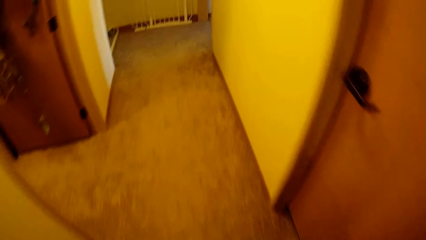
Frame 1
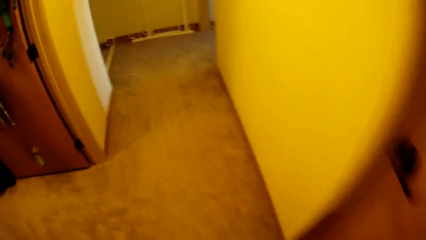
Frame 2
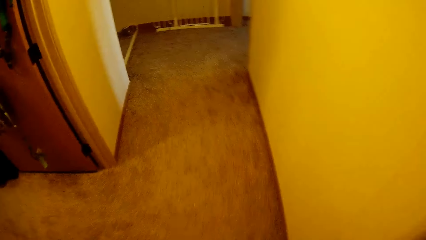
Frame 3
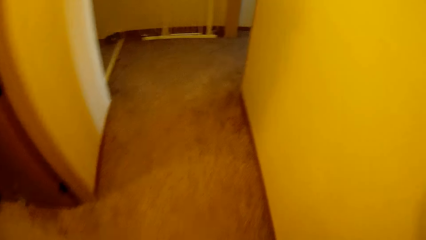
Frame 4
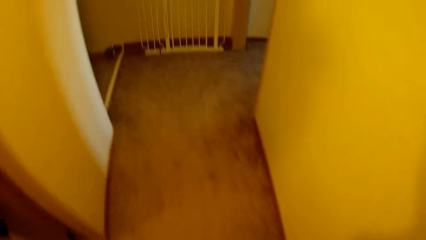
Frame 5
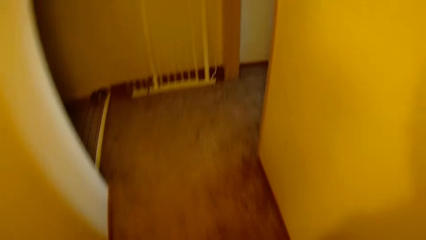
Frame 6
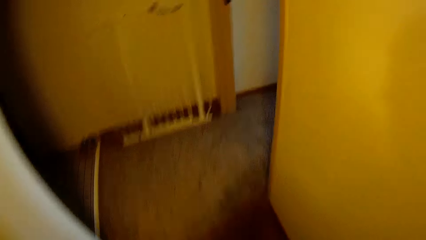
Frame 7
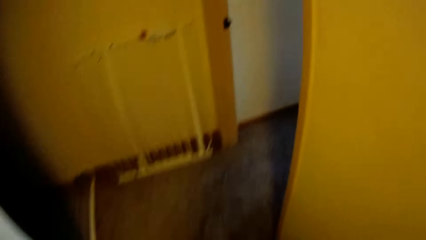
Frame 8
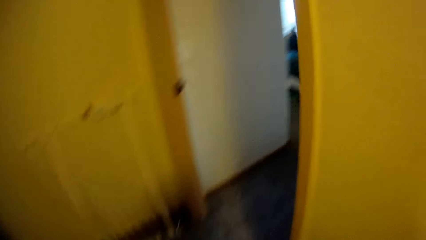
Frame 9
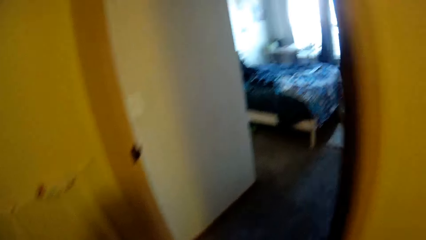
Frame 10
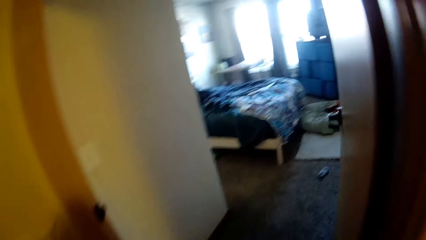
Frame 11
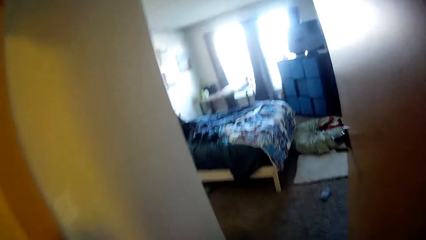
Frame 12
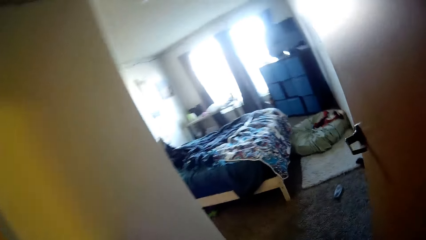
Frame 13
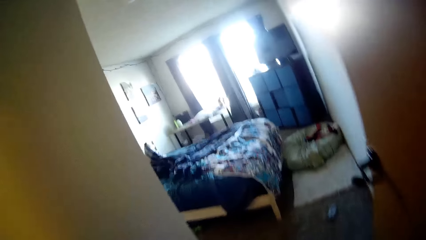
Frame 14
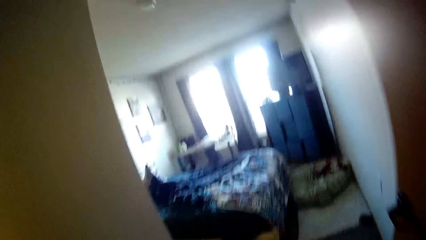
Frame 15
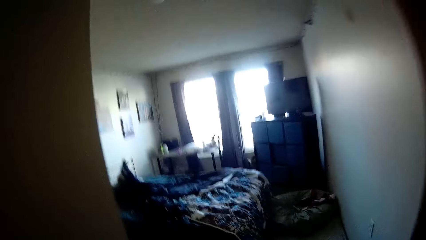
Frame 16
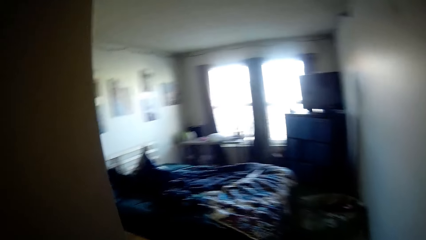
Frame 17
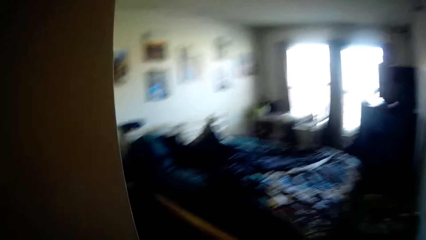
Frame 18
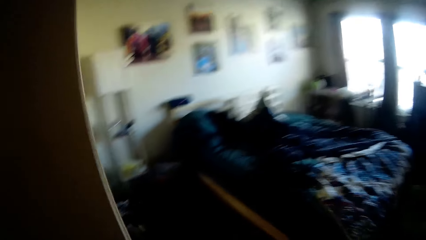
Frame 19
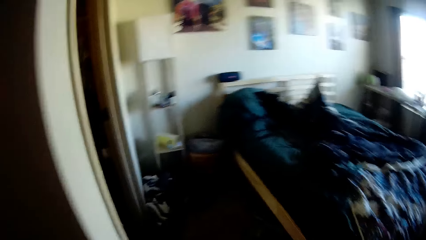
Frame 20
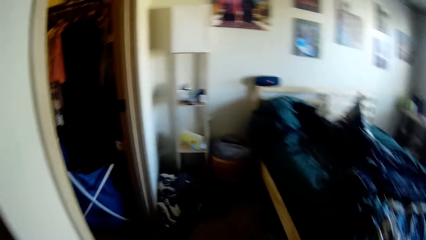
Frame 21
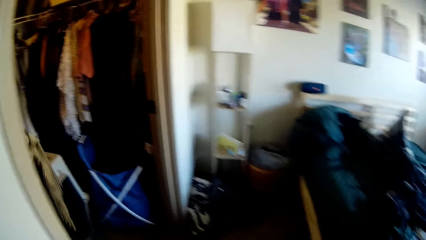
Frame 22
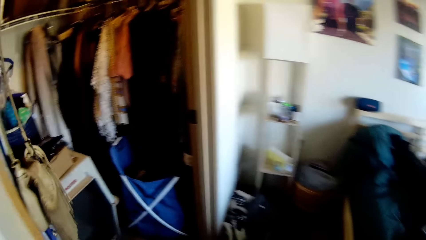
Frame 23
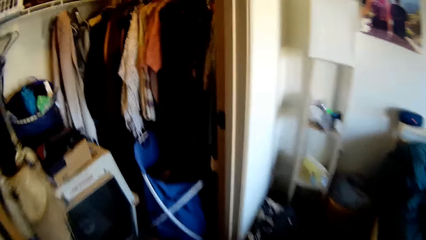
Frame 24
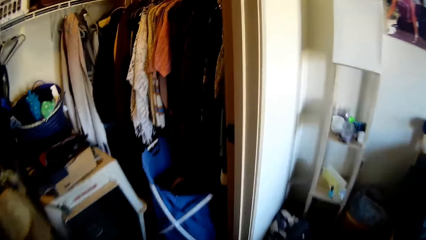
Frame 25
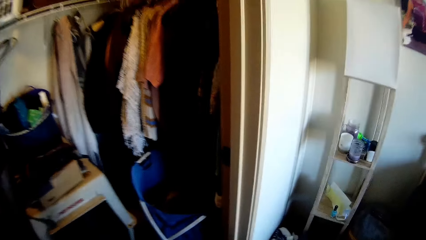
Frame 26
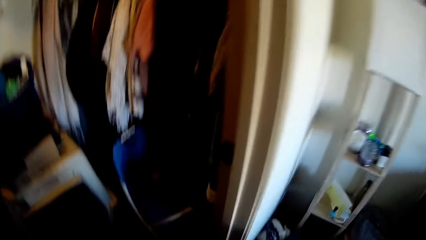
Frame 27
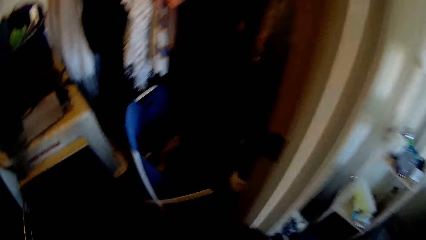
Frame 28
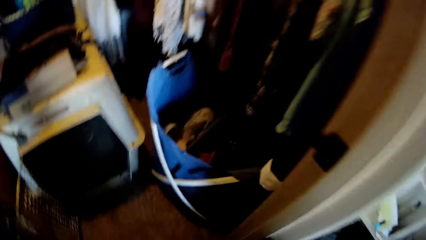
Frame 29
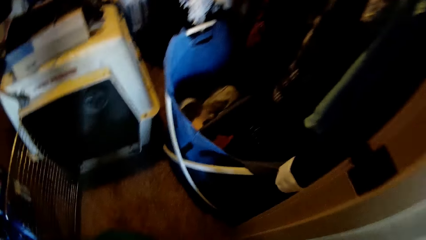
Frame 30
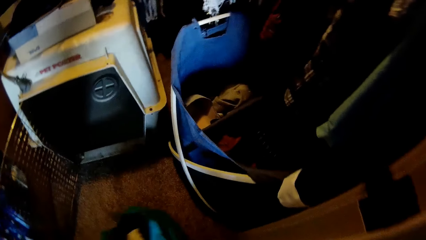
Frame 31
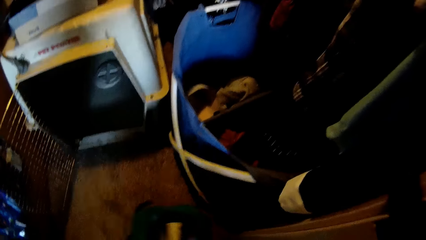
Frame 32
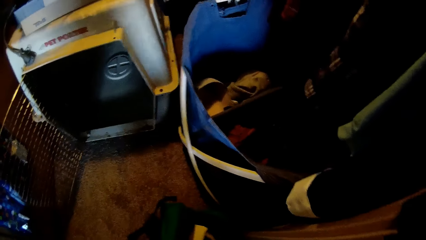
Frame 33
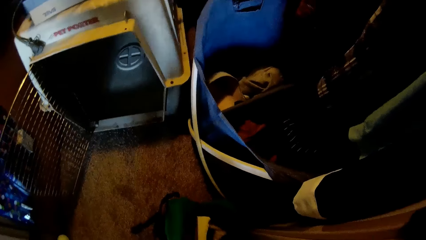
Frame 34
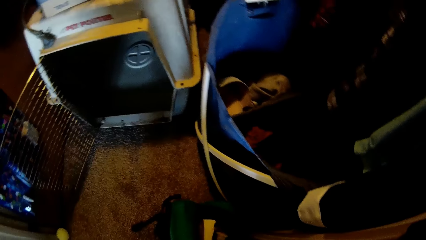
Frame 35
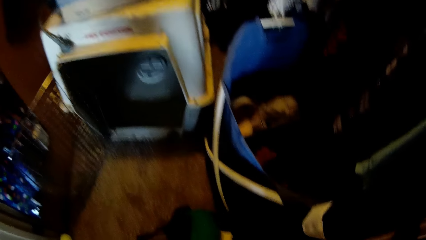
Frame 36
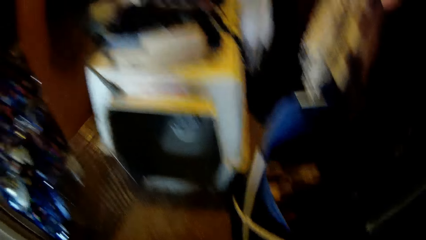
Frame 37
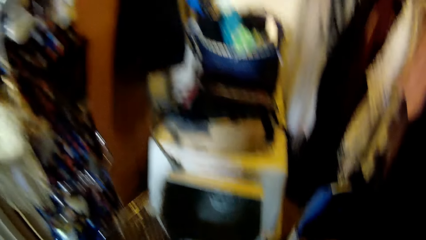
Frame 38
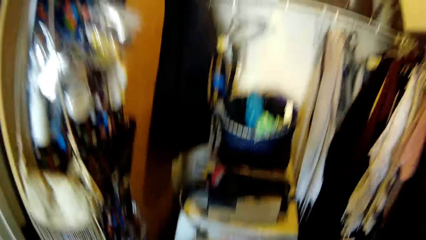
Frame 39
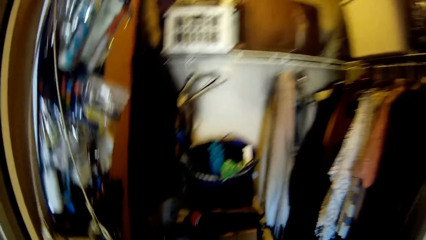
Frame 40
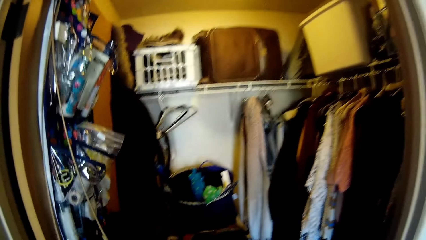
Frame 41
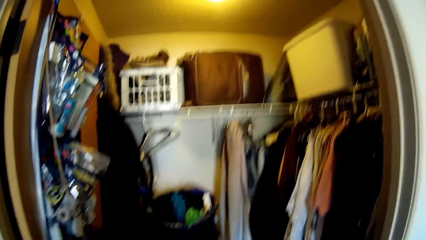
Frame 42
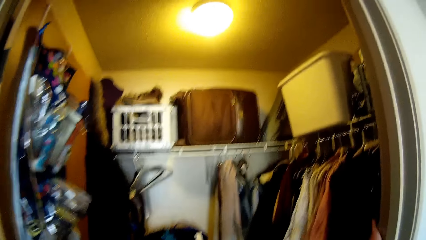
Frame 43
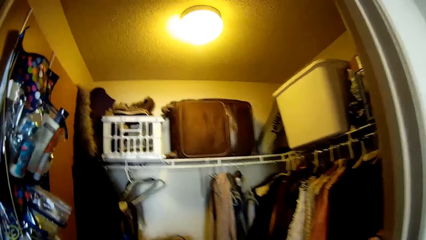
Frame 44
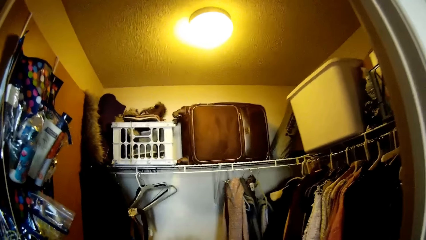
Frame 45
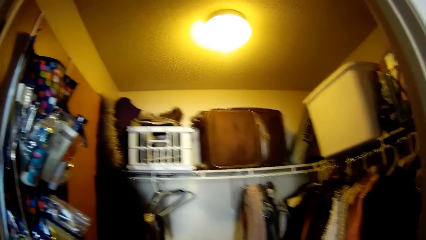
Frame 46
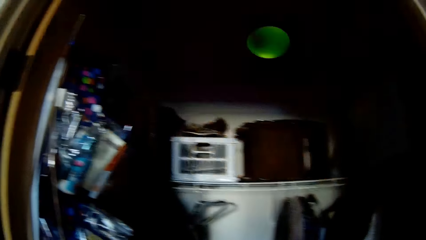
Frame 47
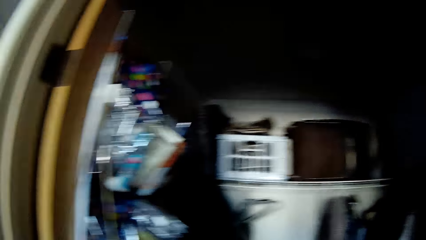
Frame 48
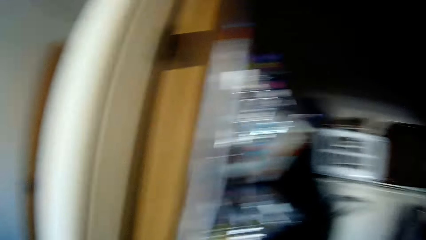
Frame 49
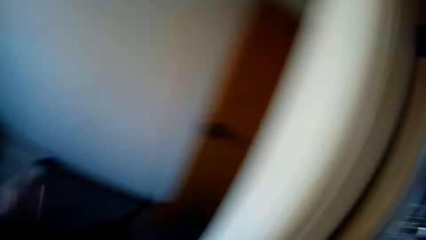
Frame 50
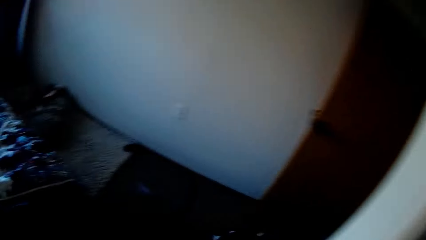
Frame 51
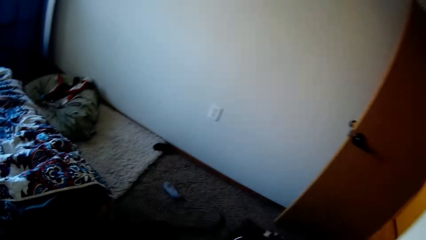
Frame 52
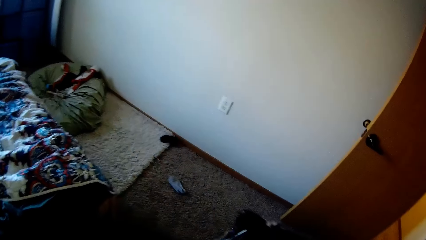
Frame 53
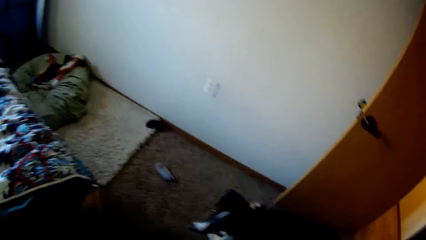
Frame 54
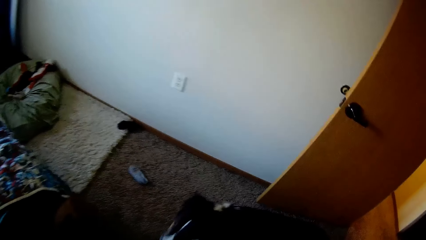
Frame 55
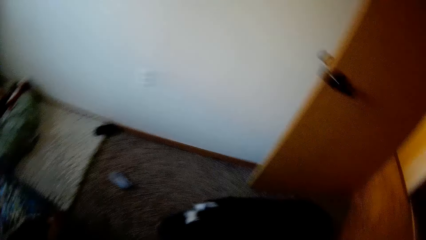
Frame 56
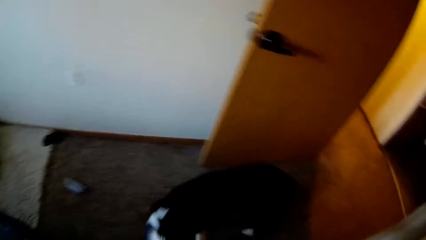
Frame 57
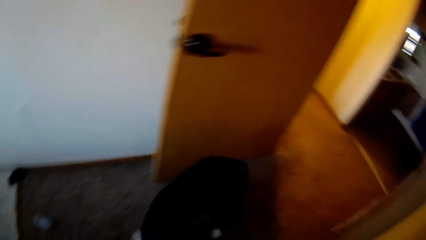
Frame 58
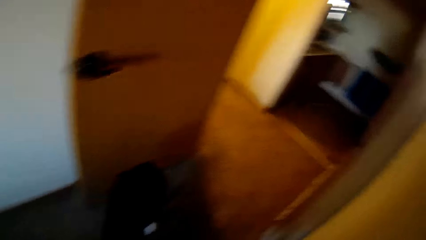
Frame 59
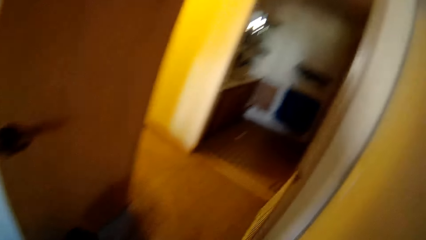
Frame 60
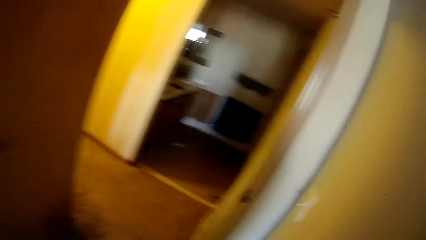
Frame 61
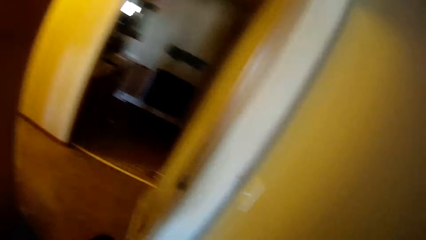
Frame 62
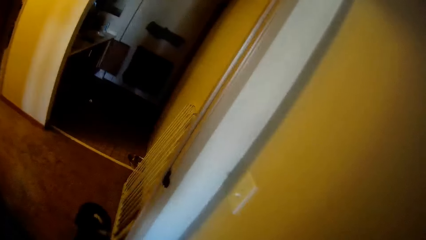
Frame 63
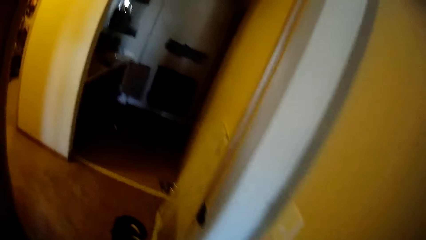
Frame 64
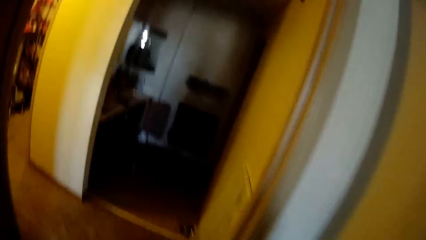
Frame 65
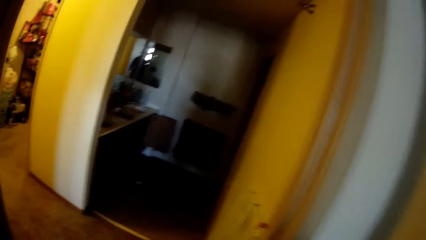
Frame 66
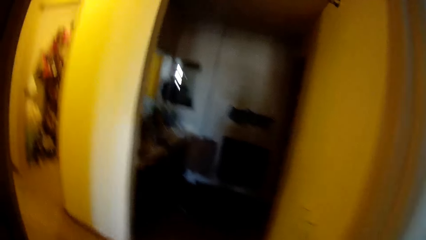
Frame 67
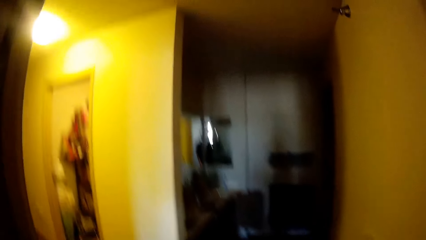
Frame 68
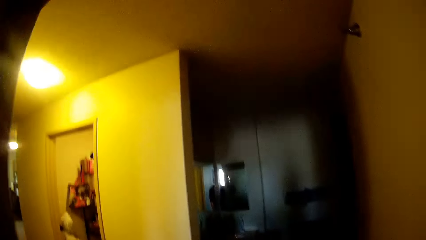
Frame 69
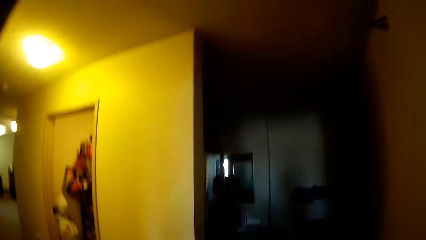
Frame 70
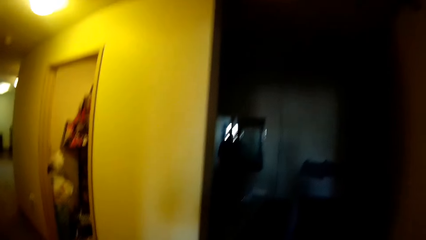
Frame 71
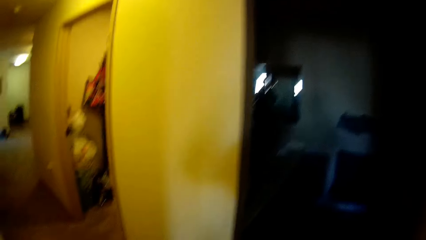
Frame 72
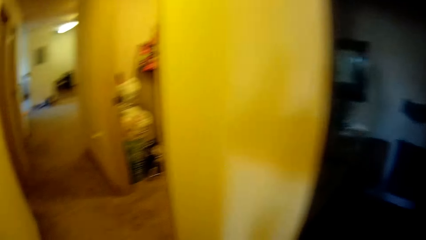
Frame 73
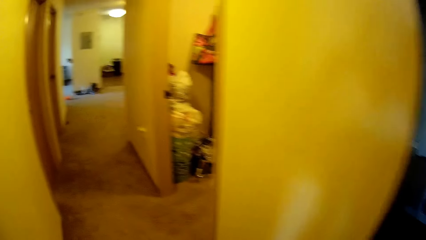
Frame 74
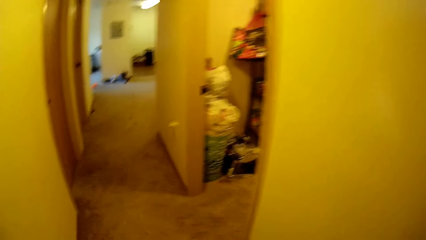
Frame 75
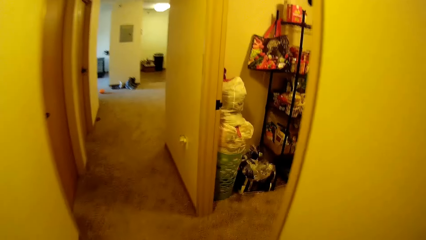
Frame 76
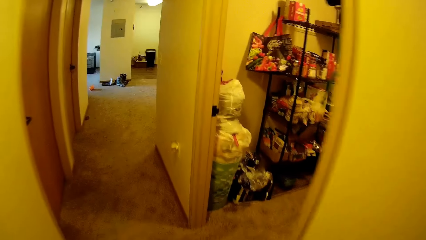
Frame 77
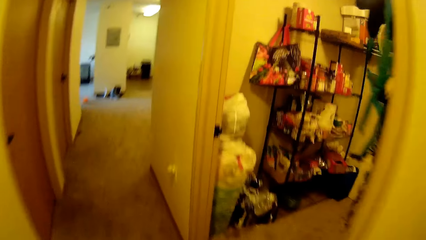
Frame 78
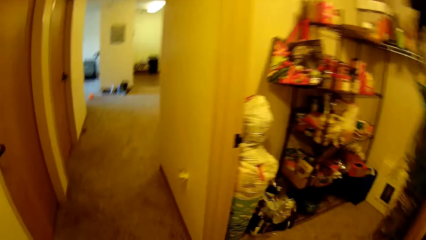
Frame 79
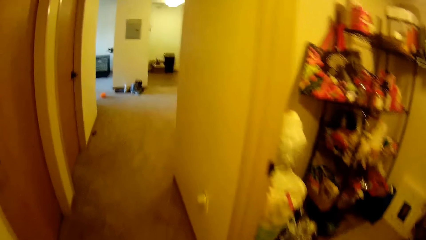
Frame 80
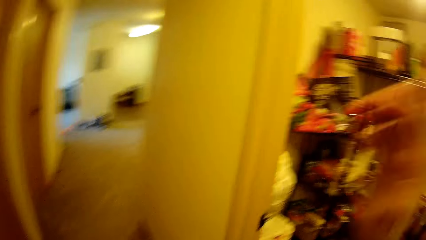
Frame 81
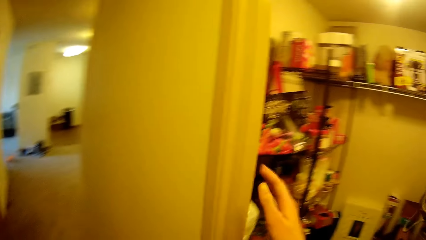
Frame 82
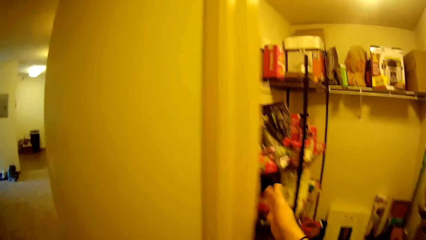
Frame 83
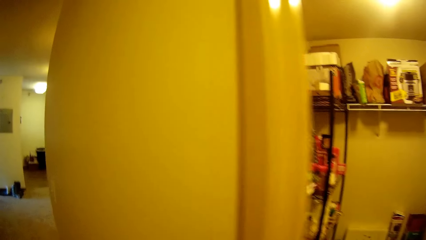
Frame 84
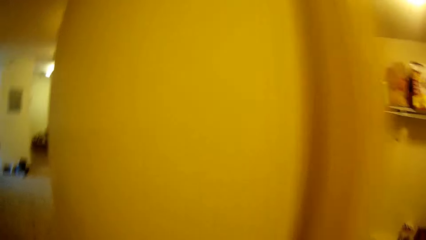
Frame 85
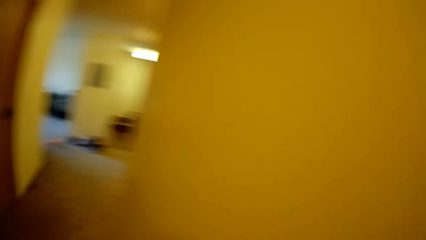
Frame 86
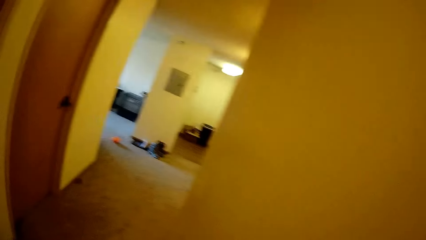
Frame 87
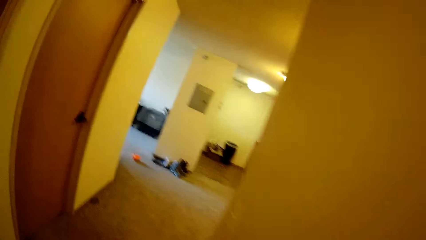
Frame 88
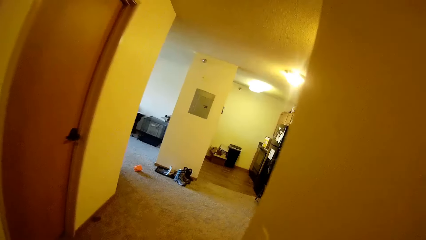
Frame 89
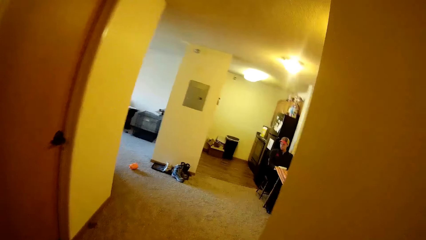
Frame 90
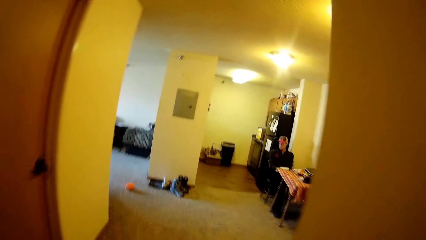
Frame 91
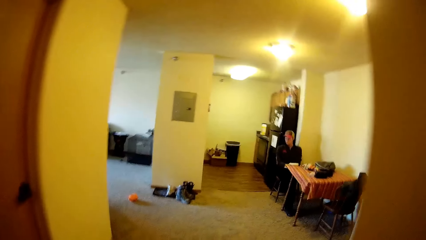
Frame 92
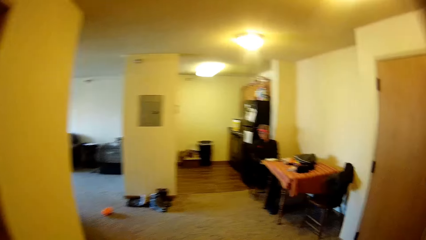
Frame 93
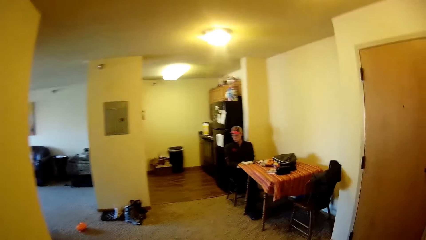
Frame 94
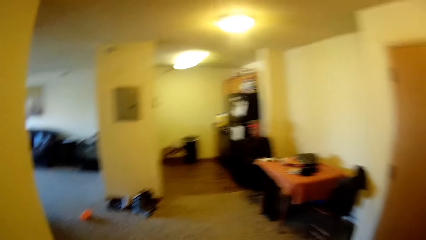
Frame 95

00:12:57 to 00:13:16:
The camera wearer walks into the room. They place the bag inside the closet on the floor. They turn off the light inside the closet. They look at the wardrobe. They look at the floor. They walk toward the table. They turn off the light inside the store room.
